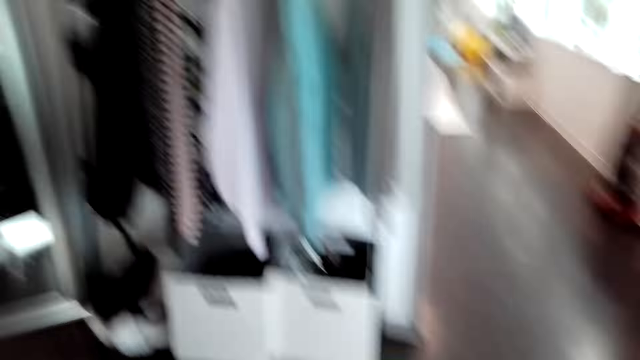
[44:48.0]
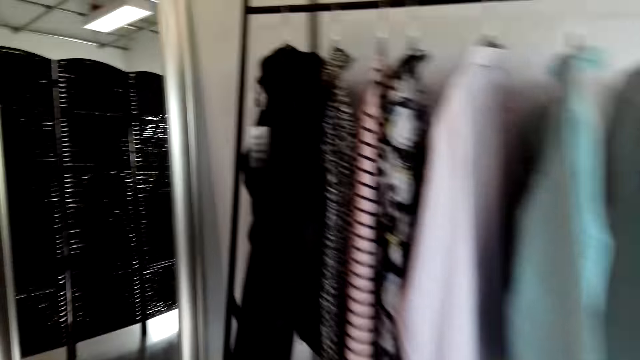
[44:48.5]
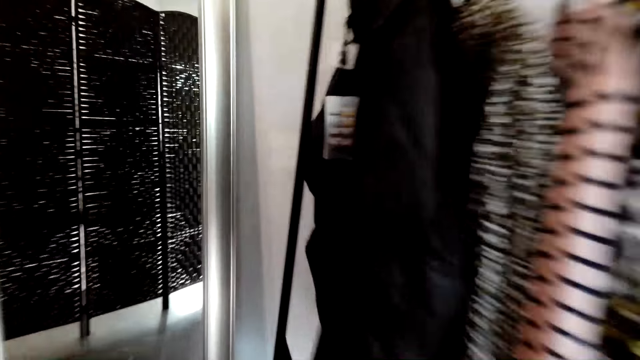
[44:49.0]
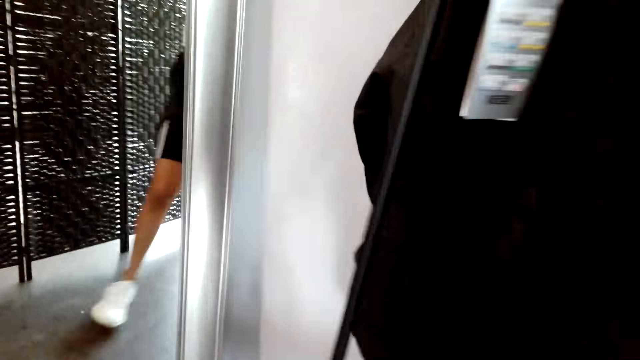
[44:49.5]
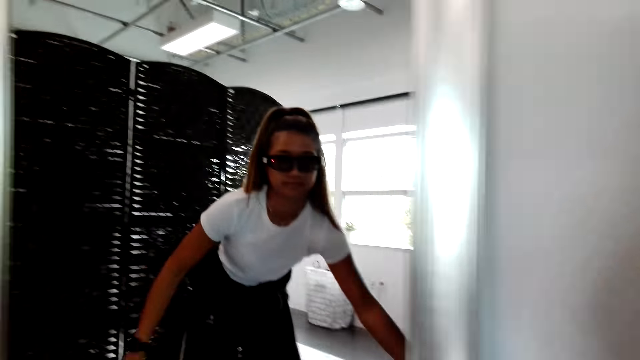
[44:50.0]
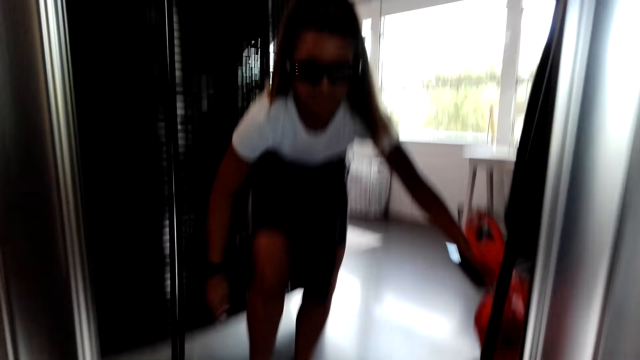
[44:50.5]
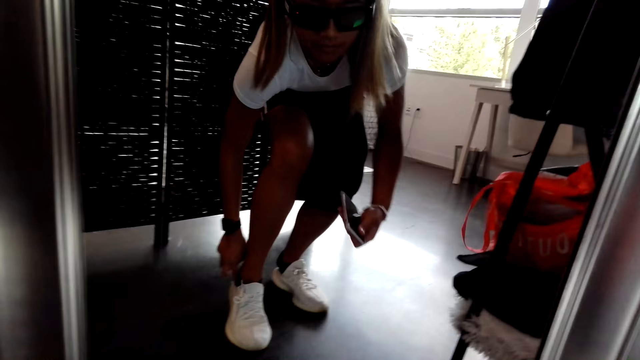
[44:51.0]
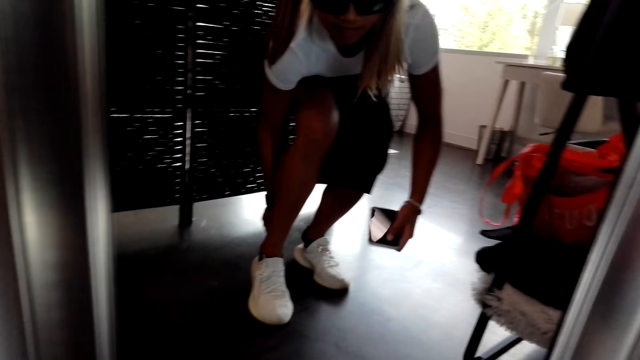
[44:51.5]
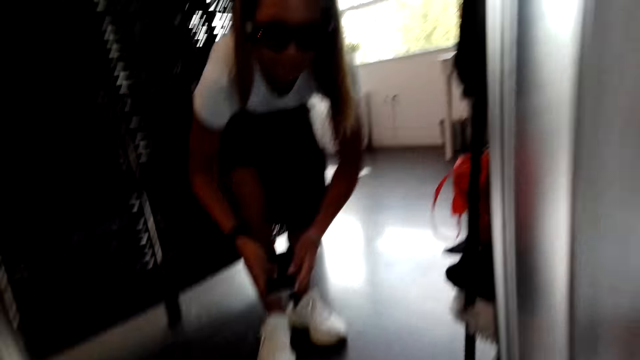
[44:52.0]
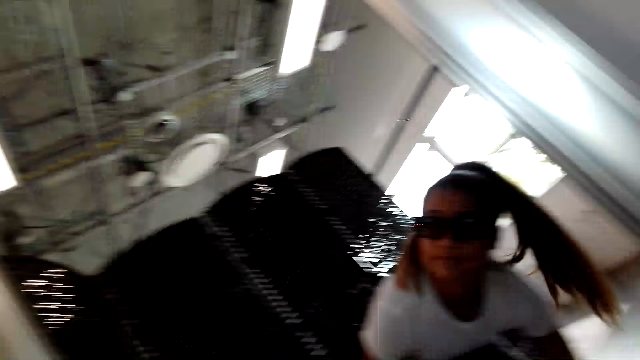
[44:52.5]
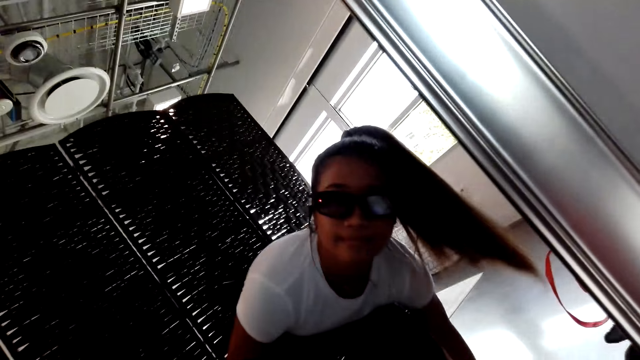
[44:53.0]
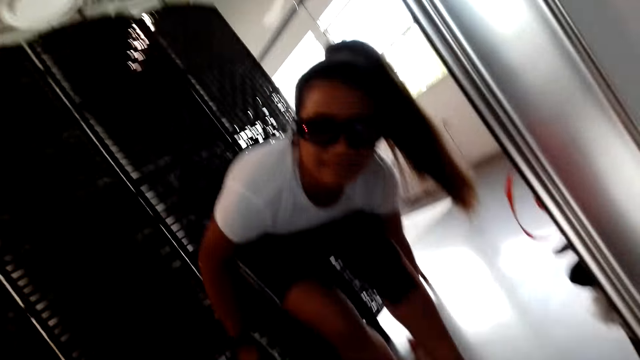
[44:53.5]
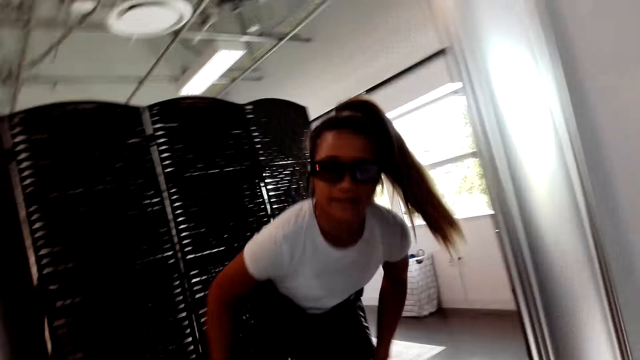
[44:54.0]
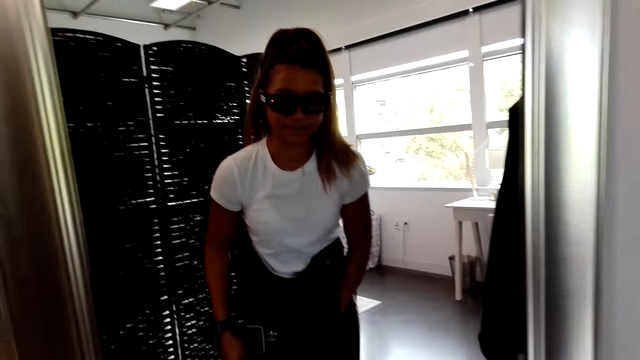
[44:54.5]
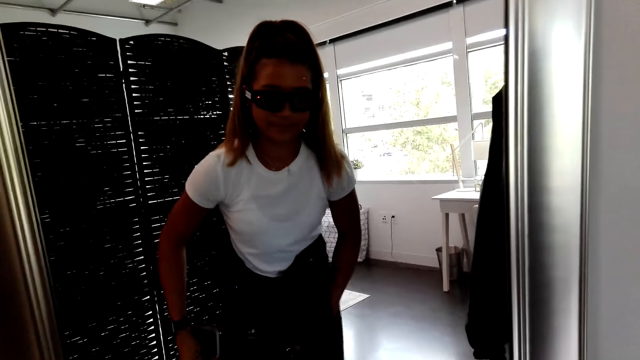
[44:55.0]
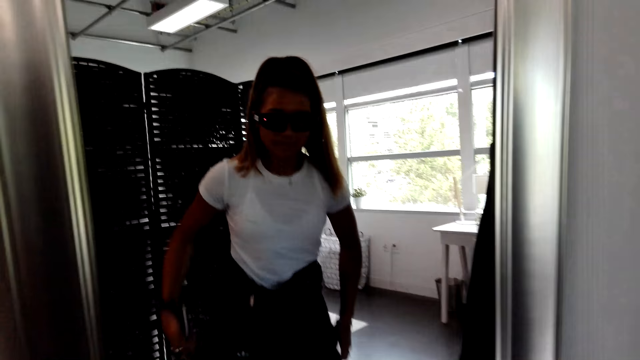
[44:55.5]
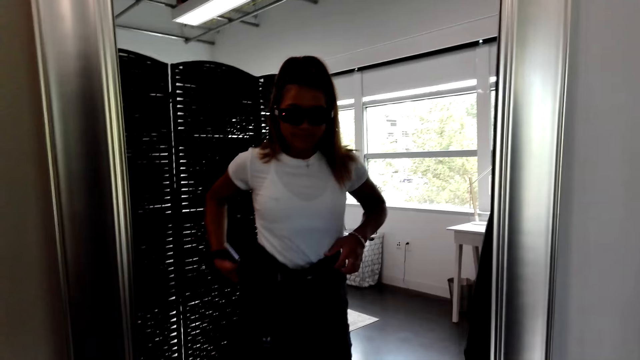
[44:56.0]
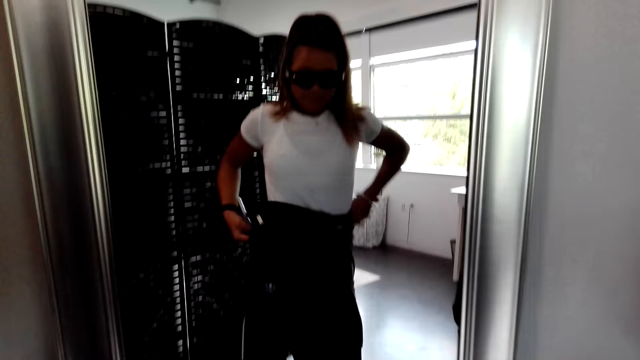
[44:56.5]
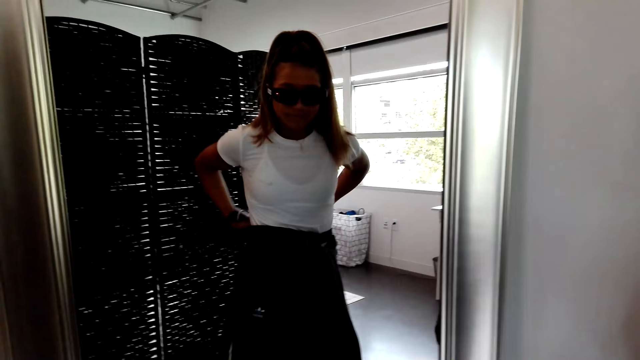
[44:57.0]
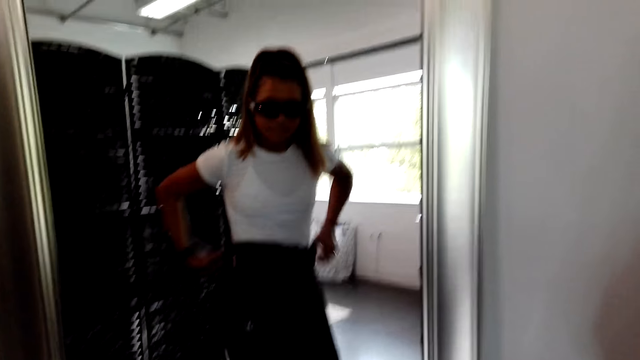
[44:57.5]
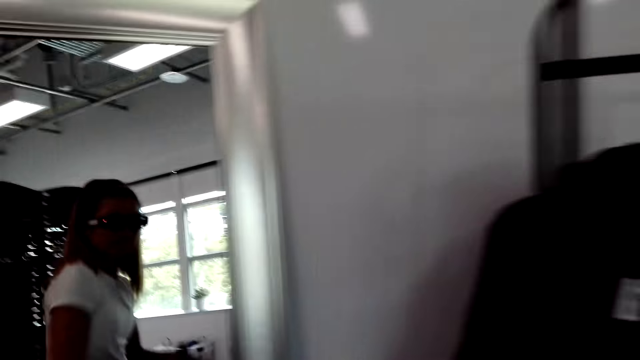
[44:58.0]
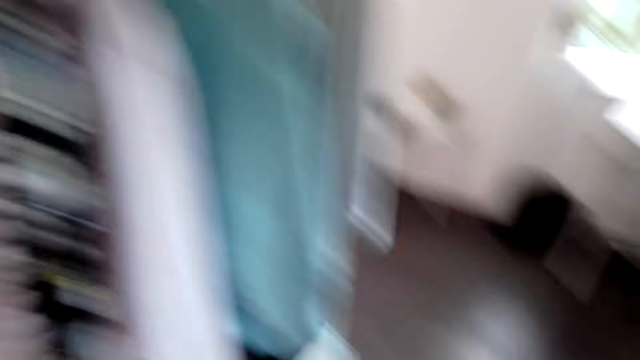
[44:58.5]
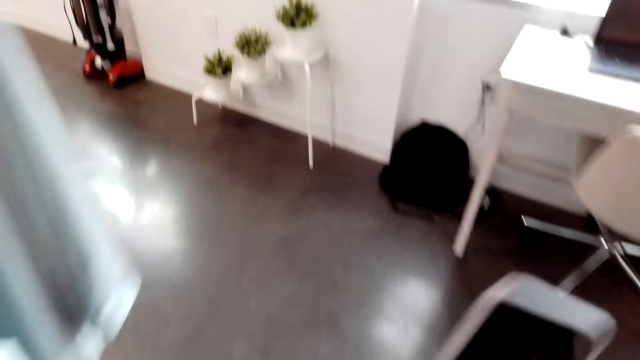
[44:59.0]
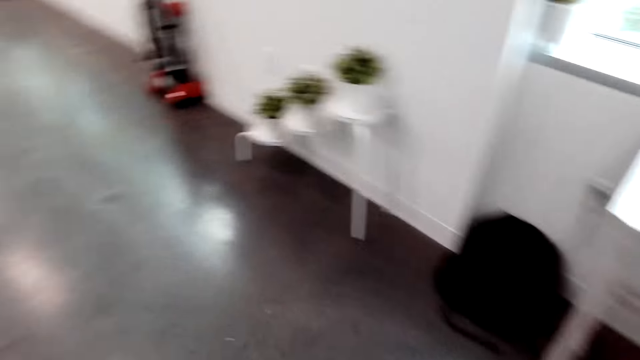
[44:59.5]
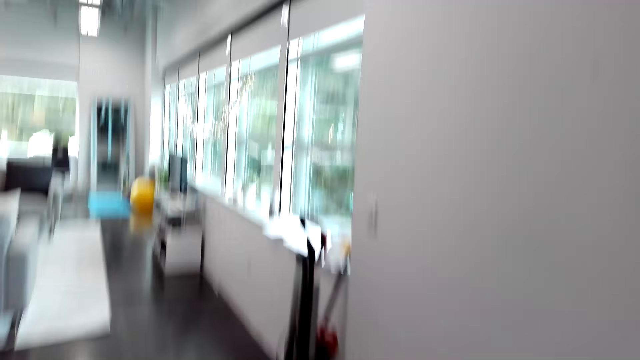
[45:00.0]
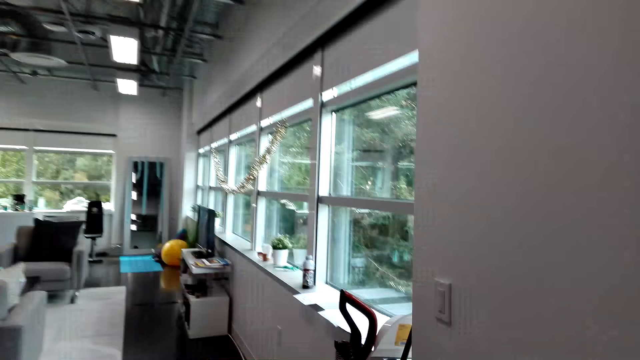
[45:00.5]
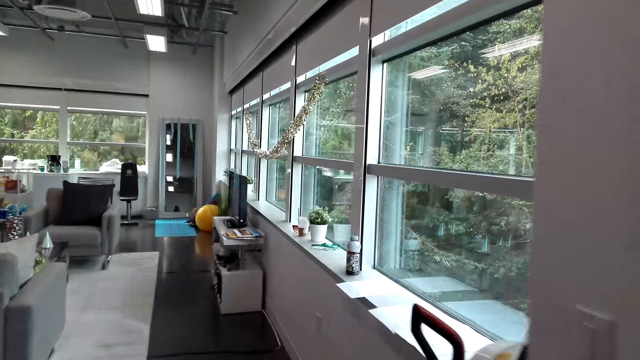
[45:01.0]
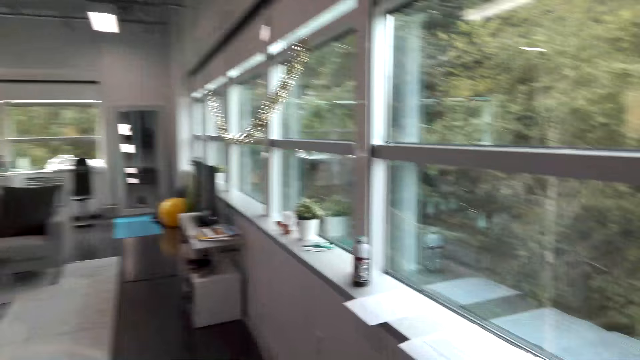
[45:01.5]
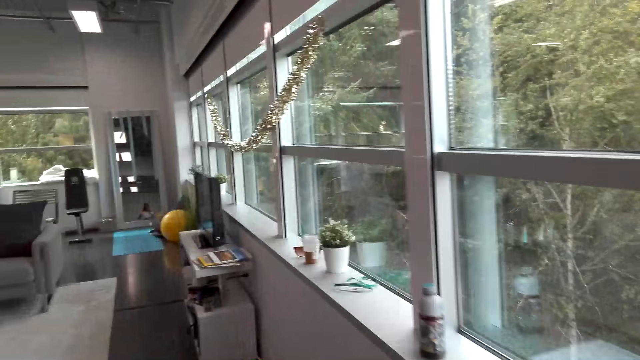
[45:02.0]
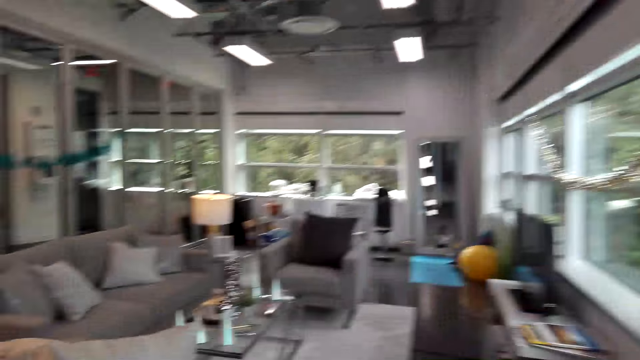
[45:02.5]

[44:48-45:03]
The camera wearer places the bag down. She looks at the mirror. She puts the shoes on. She adjusts her bag. She walks around the house.

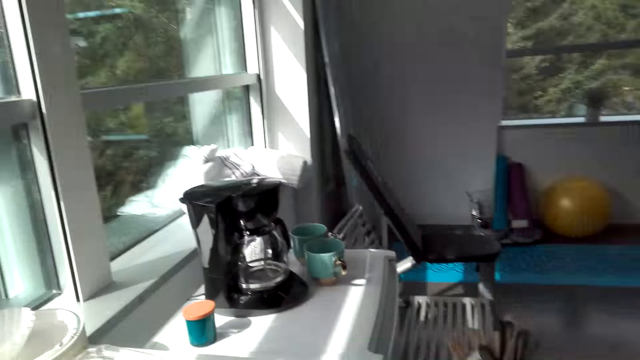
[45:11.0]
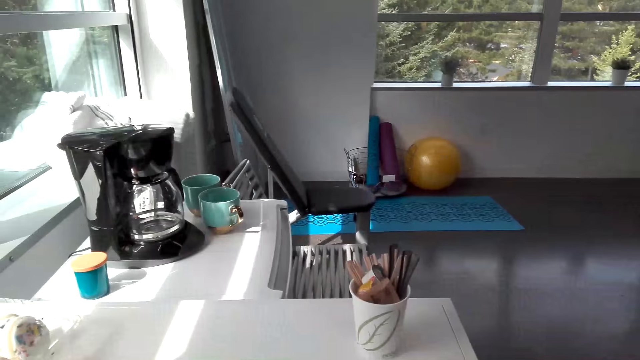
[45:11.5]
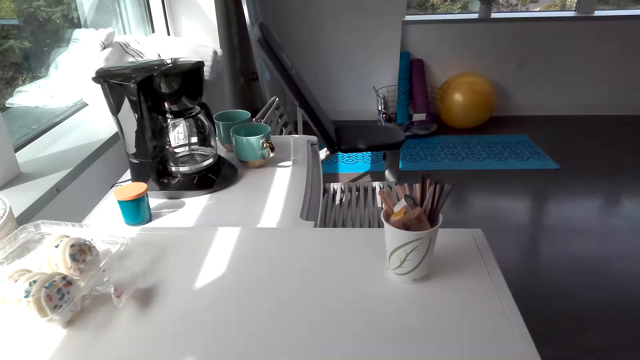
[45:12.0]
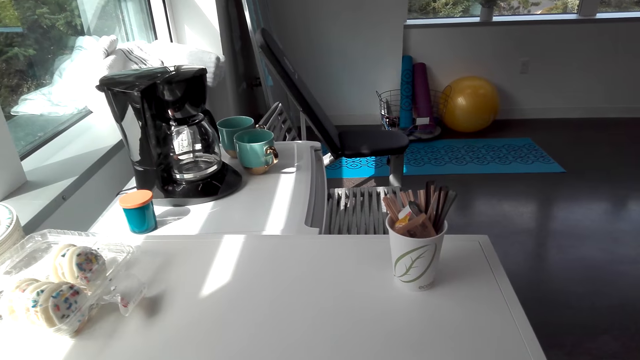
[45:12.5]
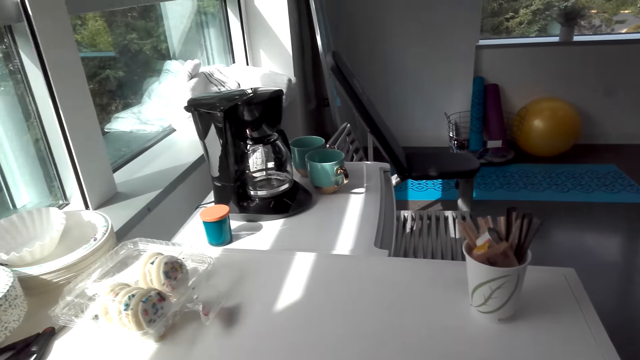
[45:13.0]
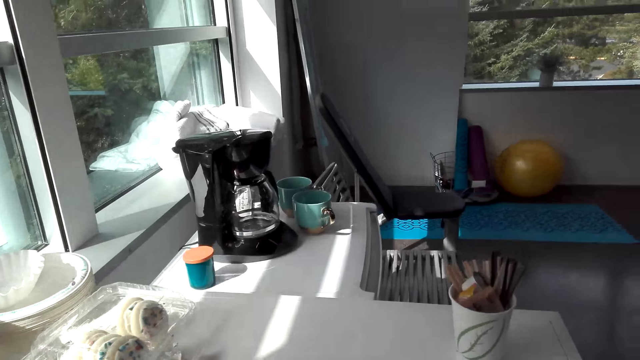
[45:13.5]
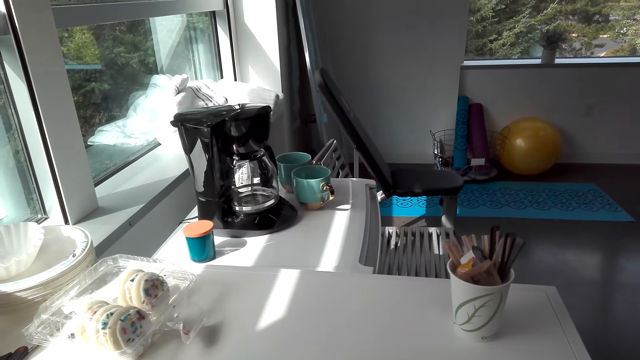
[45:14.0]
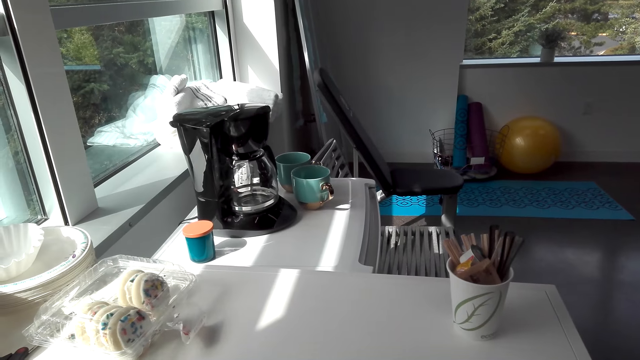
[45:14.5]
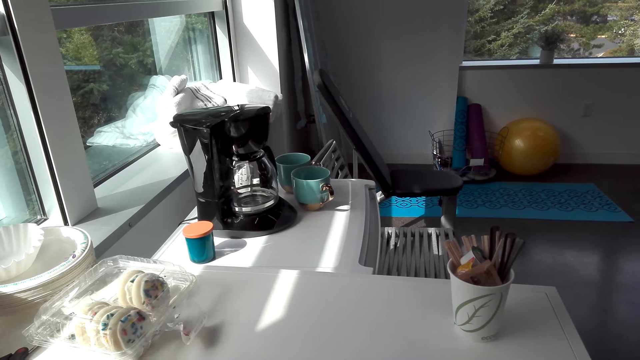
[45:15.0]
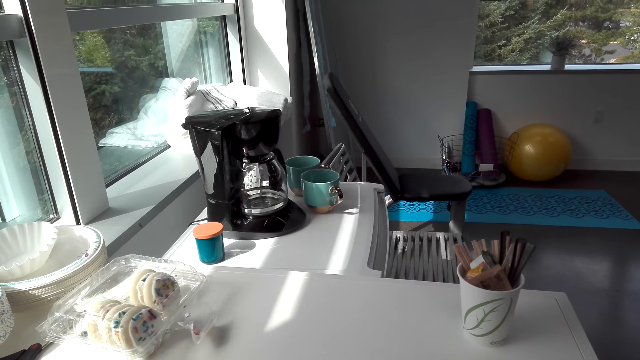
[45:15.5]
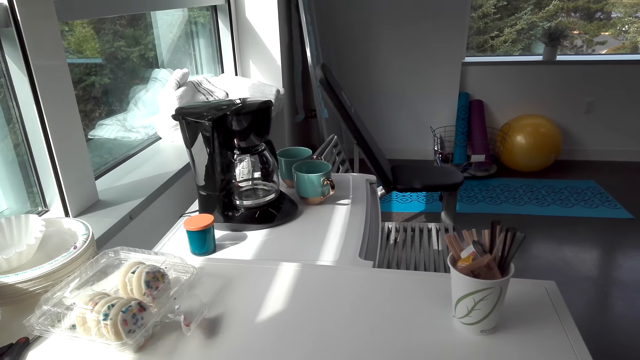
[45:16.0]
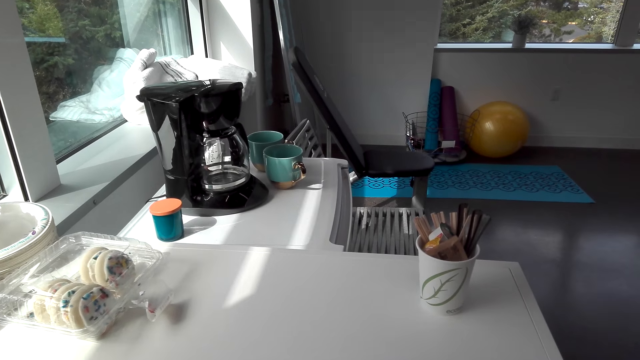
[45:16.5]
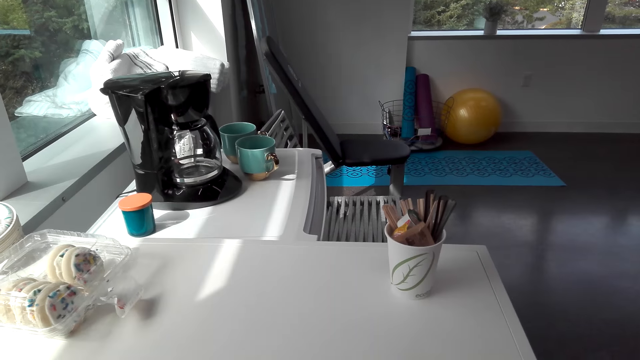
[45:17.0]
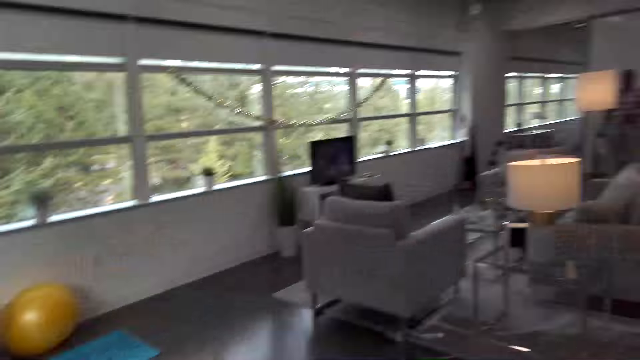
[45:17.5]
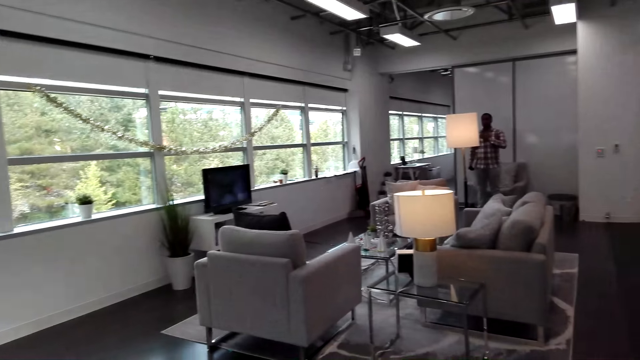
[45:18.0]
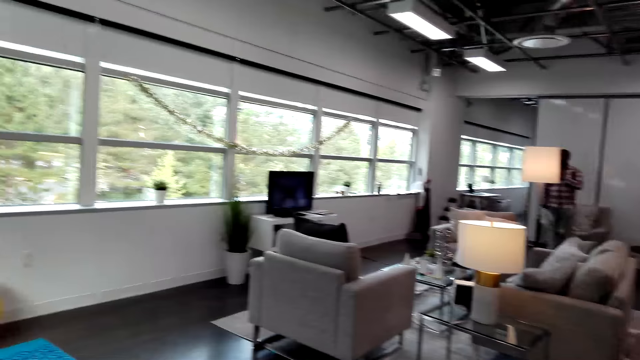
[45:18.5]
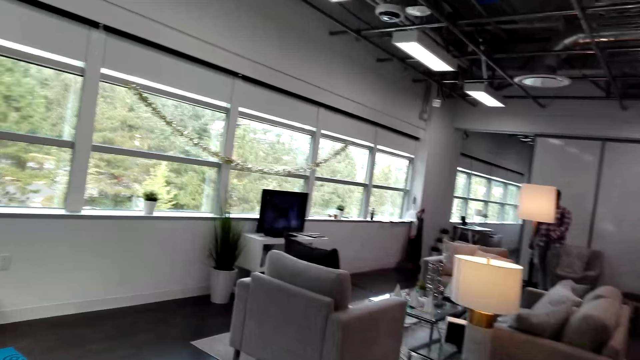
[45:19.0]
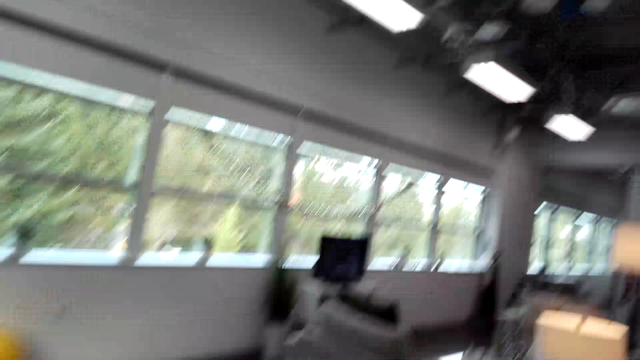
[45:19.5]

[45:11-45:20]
The camera wearer converses with a man. They converse with the man again. They move around.
